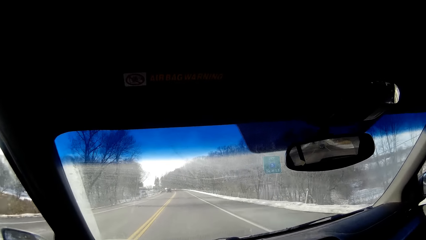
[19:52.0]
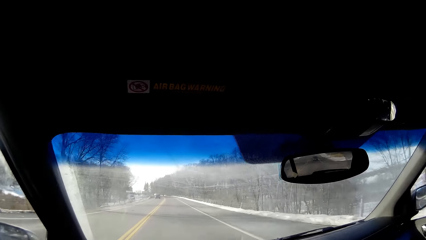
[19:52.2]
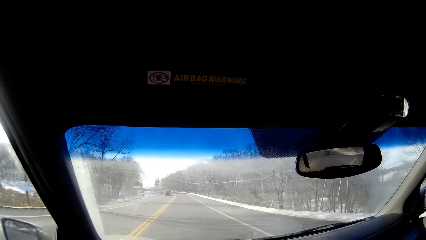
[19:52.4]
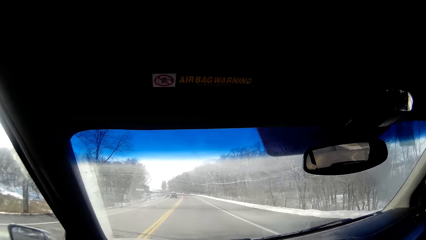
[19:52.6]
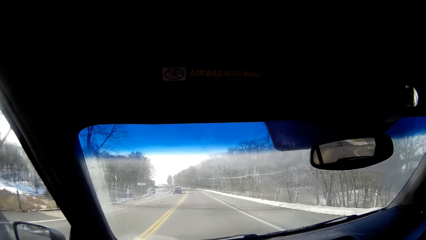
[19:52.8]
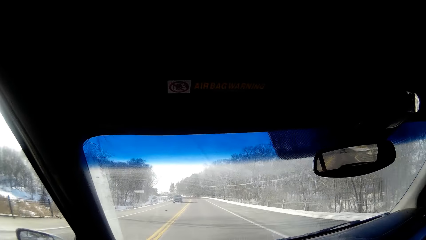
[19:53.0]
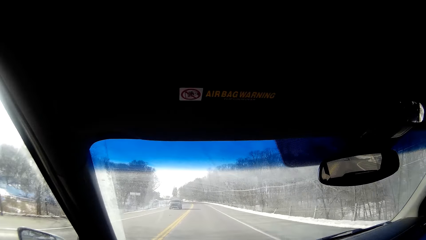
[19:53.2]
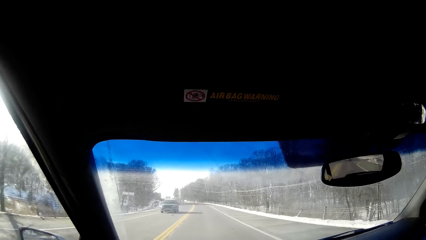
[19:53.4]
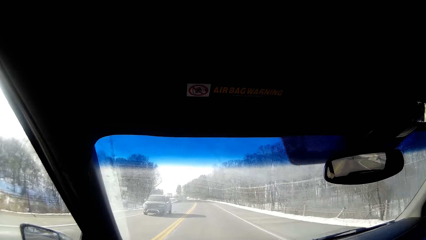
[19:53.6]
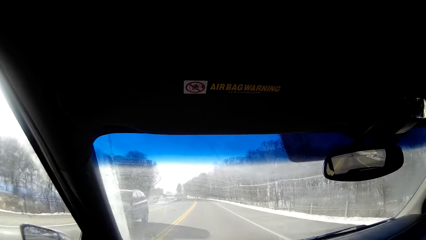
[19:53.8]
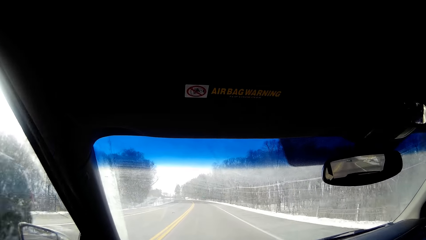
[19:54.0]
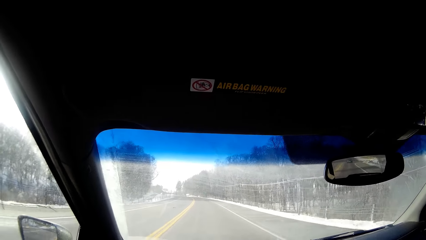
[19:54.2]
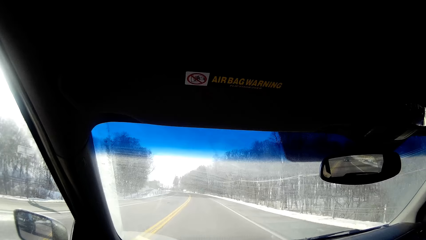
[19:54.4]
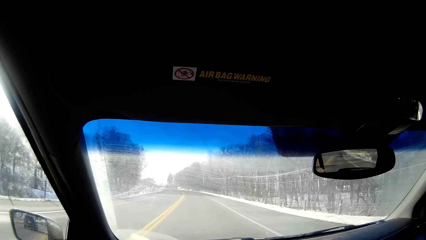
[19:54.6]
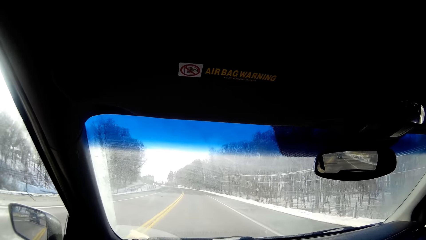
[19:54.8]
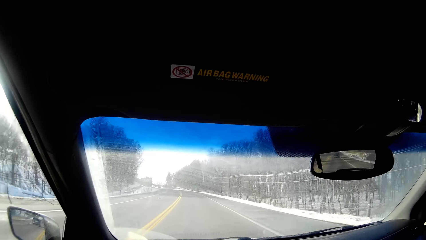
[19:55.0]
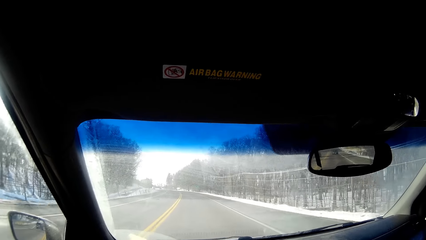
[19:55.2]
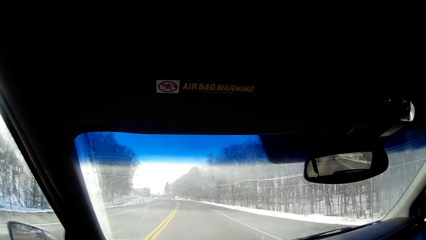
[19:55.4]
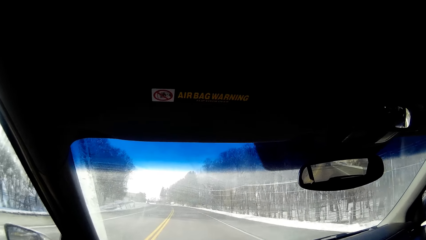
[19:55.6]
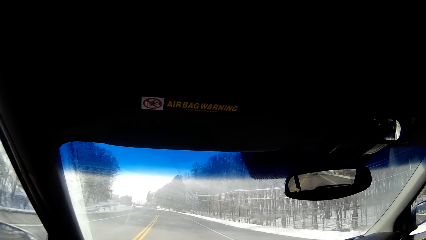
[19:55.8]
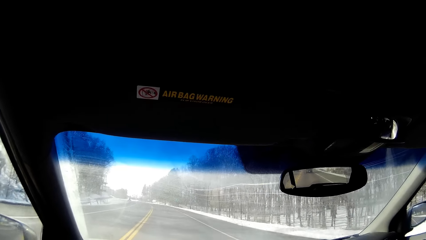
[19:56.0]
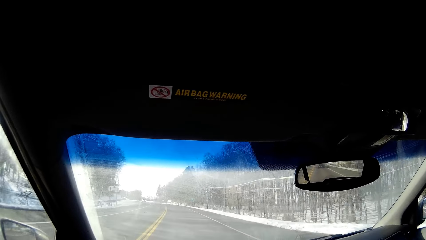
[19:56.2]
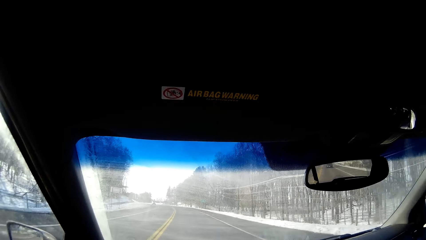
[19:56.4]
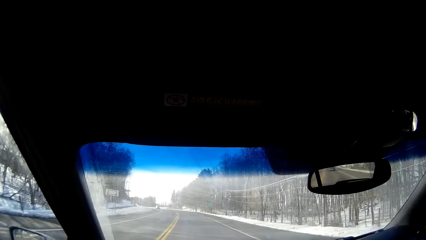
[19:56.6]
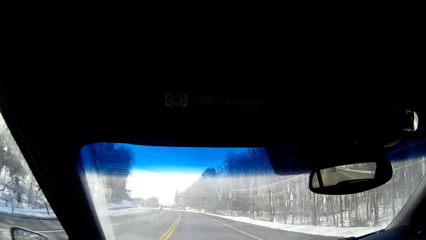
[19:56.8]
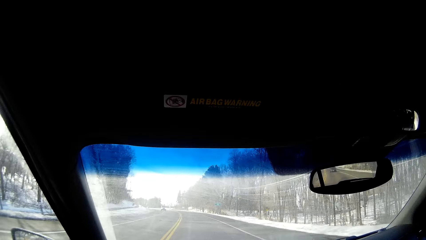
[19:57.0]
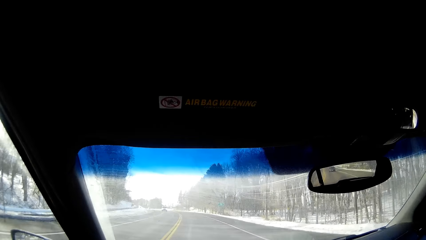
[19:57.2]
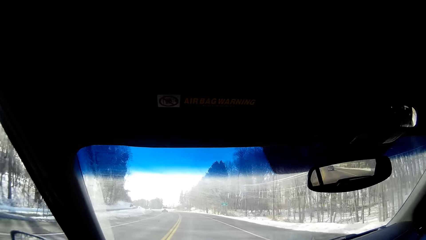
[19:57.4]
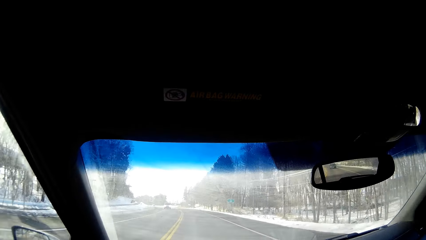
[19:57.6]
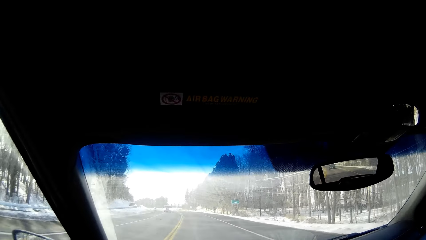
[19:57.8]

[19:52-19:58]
The camera wearer drives the car along the tarmac road.

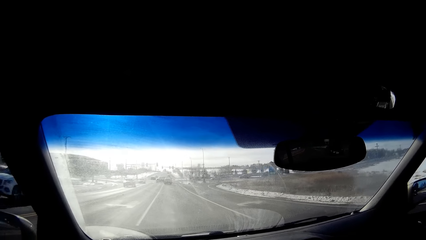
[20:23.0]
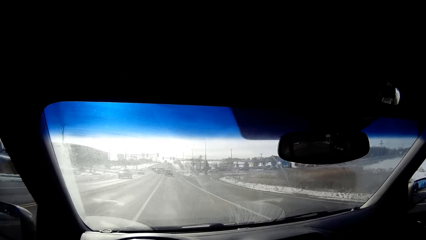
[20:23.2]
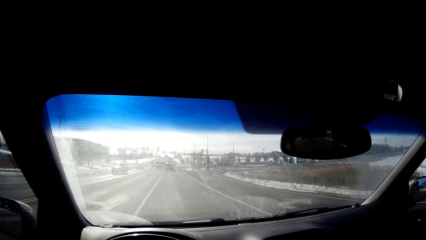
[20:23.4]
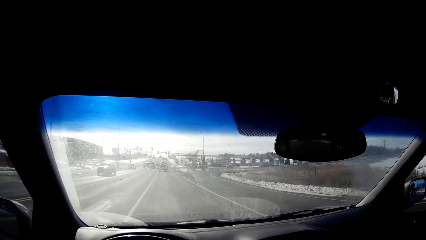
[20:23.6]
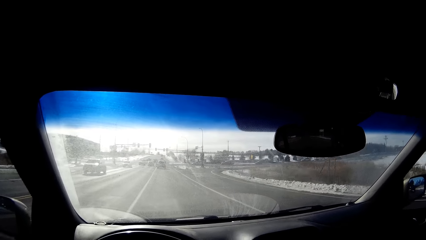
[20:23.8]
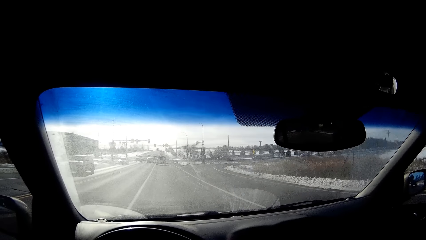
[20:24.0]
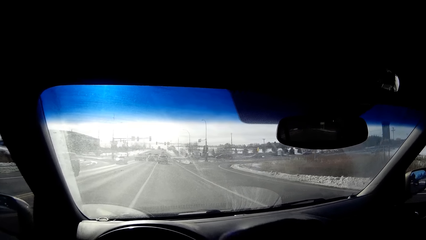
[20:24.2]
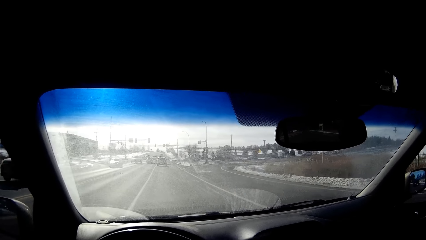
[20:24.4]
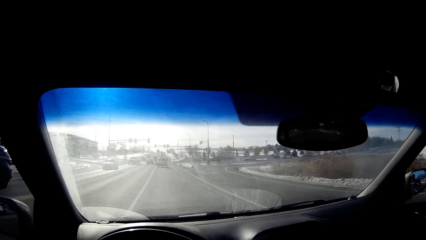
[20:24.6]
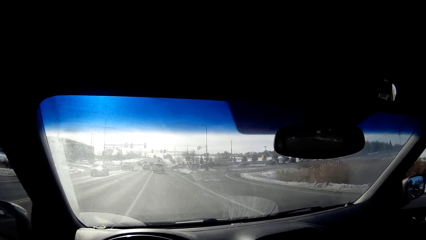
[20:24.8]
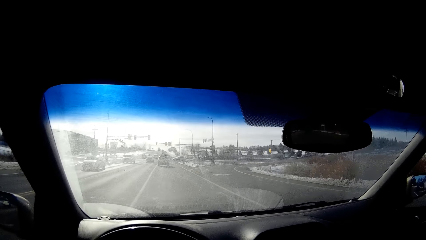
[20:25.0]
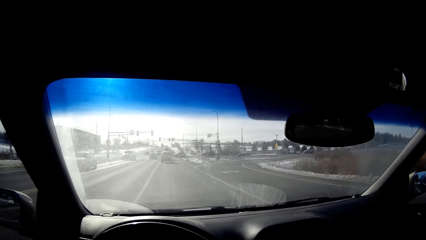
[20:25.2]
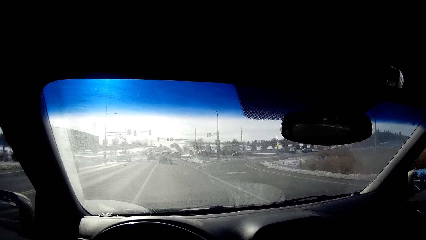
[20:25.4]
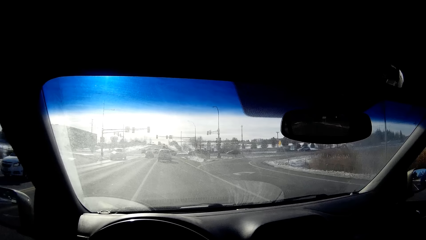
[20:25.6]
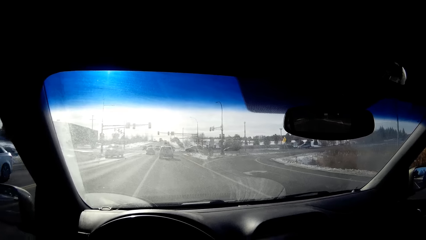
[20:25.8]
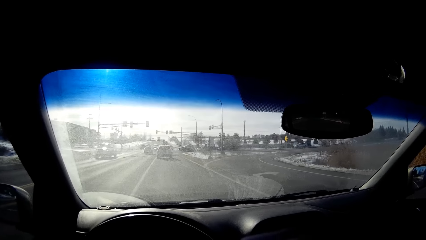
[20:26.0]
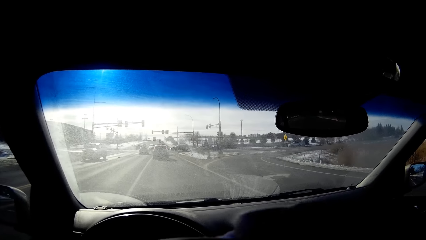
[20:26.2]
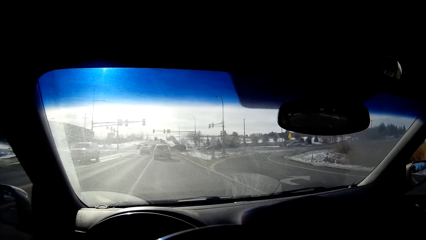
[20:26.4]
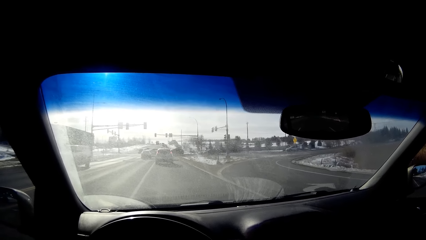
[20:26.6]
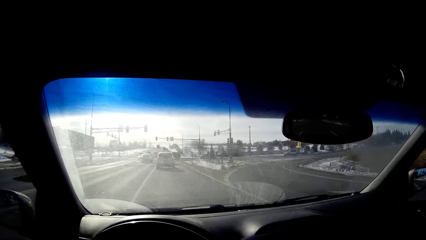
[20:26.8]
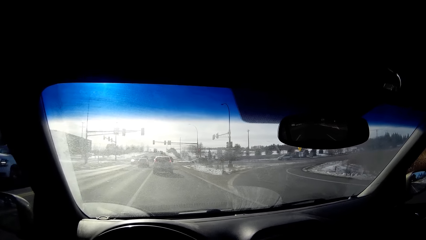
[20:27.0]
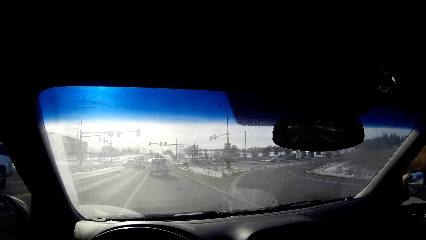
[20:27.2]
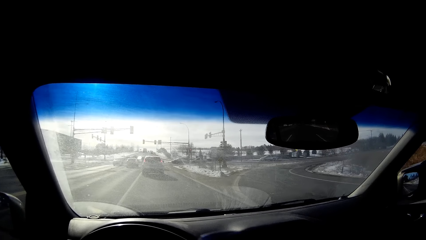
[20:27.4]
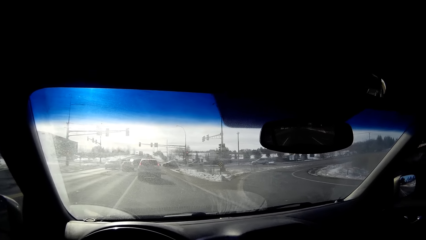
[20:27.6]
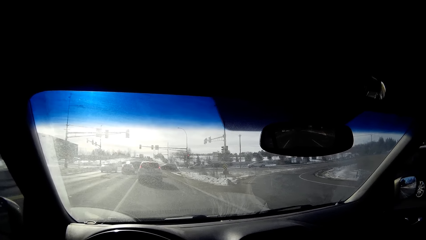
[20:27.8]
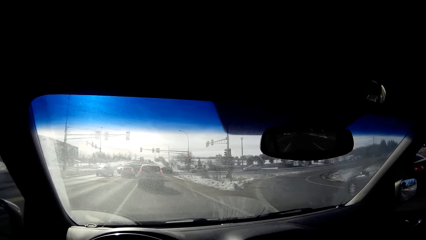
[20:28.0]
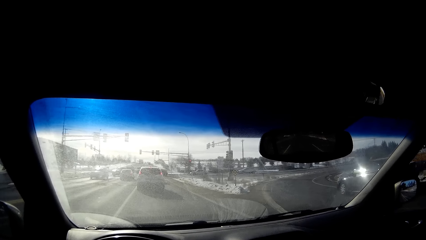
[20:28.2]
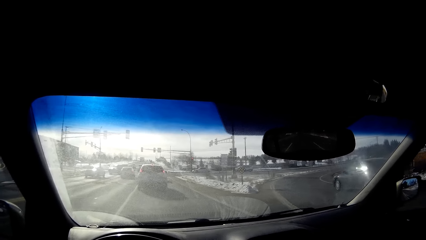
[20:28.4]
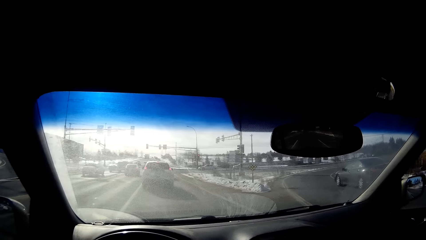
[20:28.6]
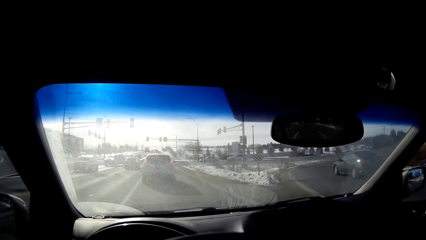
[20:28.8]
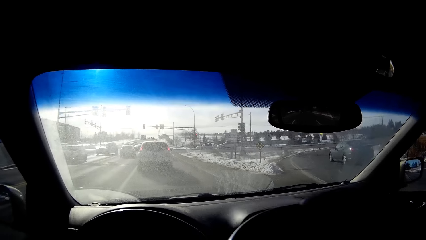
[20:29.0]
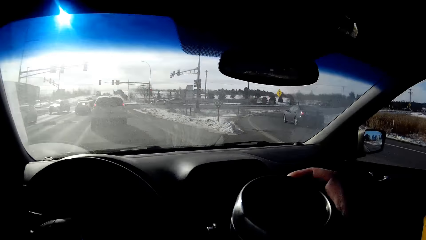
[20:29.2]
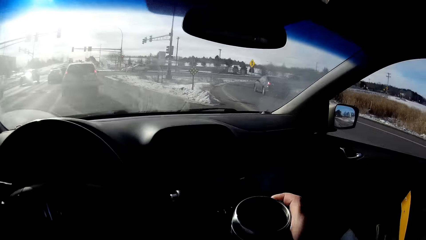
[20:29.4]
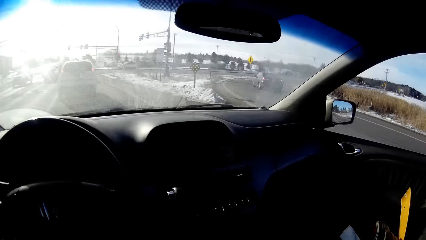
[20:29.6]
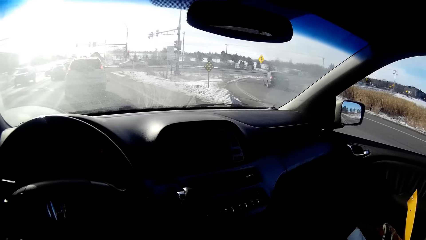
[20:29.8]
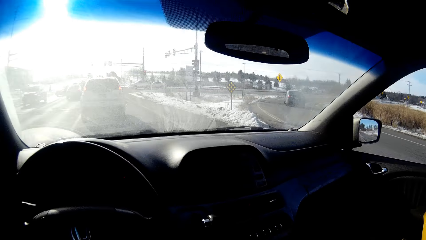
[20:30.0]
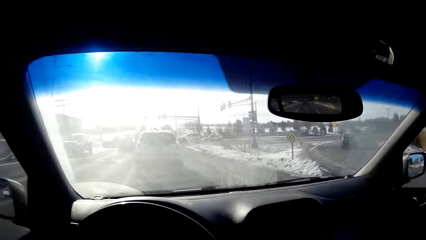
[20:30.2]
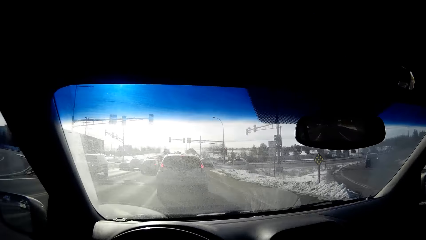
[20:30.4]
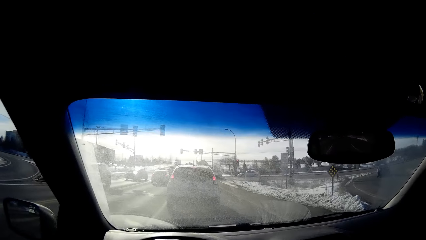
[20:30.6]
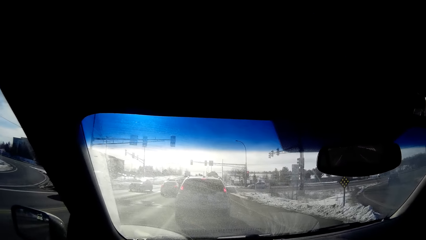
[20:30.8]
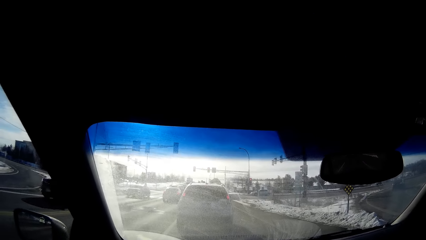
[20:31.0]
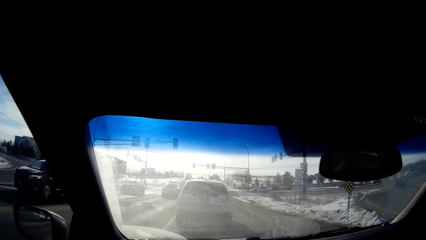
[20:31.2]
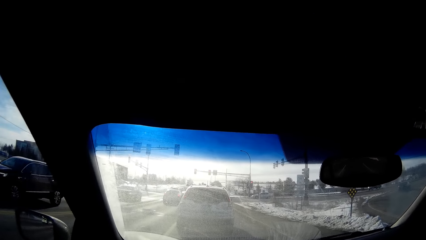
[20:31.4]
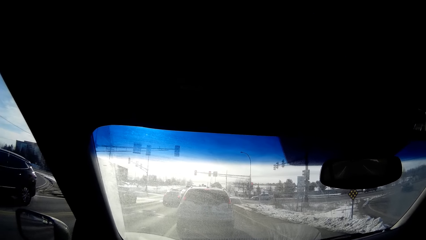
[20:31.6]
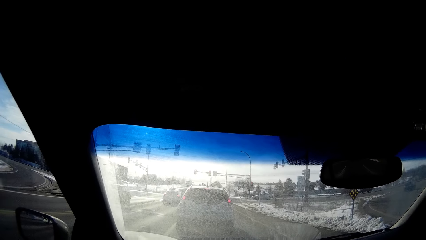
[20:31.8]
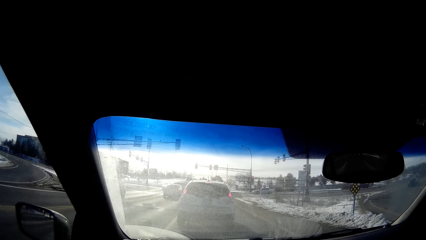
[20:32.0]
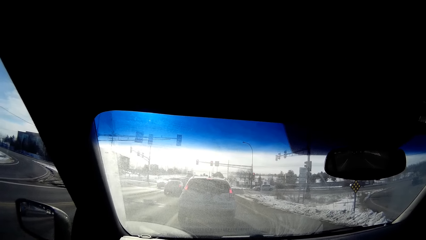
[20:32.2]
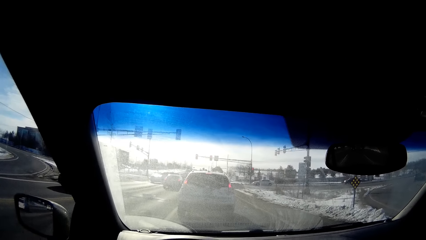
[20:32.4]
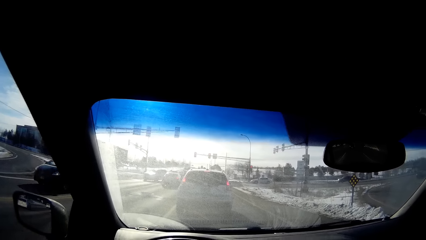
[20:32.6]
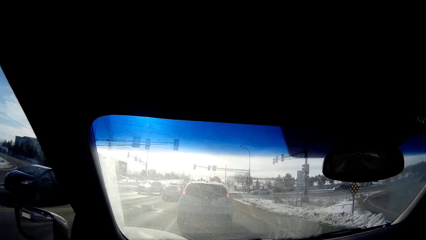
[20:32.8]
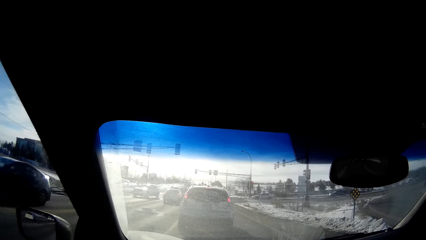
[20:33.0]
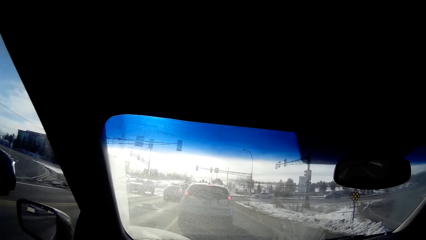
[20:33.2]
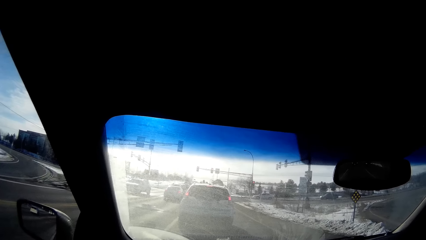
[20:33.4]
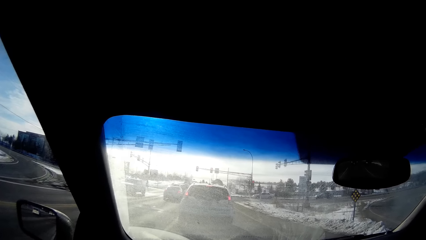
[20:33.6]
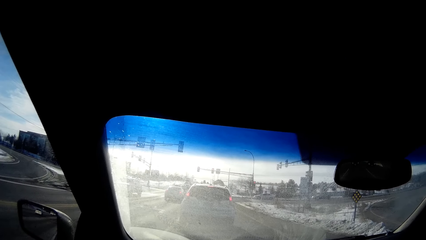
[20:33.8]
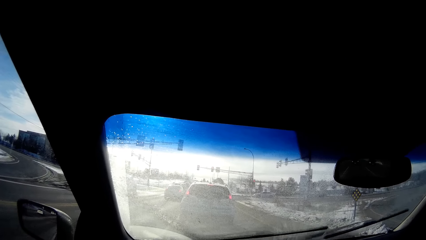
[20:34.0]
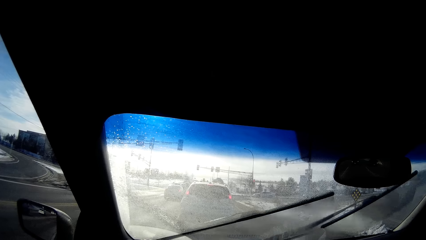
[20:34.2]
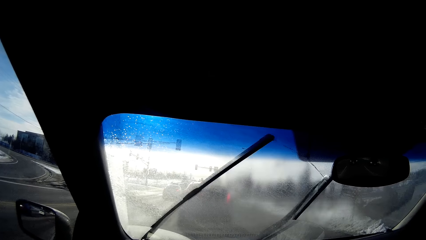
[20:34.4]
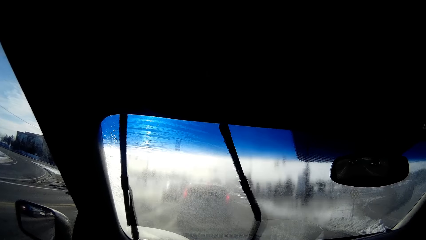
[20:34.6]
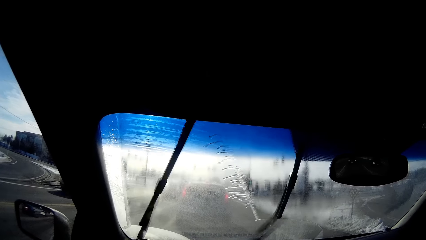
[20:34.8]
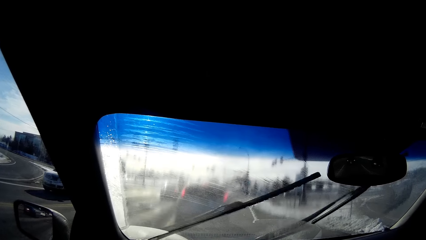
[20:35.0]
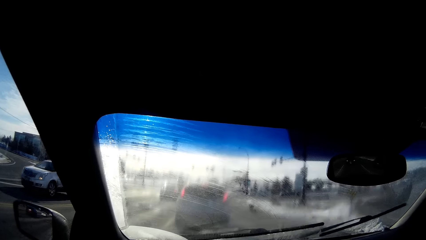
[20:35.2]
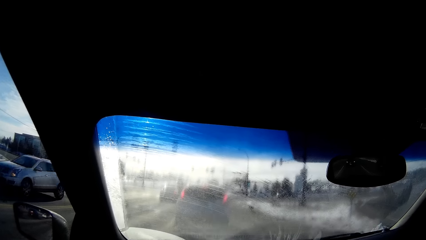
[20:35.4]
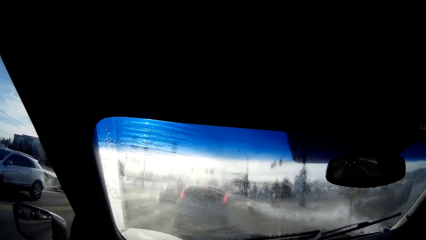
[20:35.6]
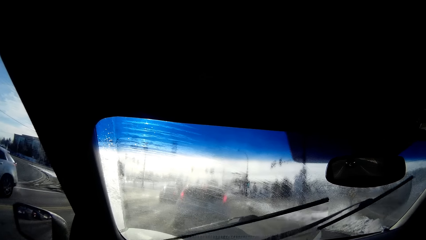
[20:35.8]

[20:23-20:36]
The camera wearer moves the hand holding a mug. They drink the drink. They hold the drink. They move down the mug. They stop driving the car along the tarmac road. They wipe the windscreen.
